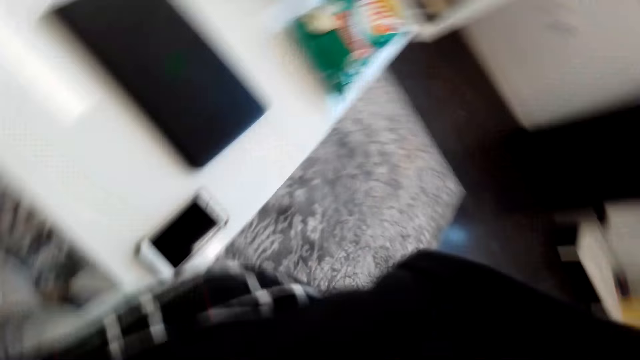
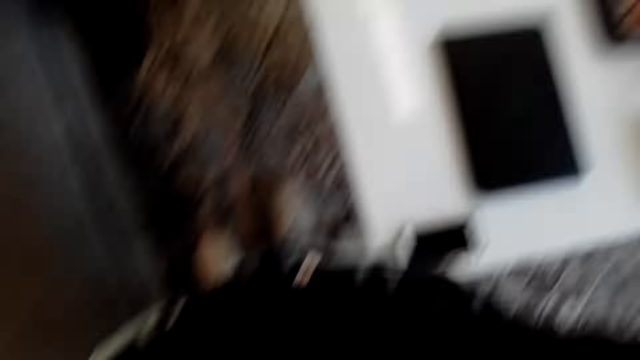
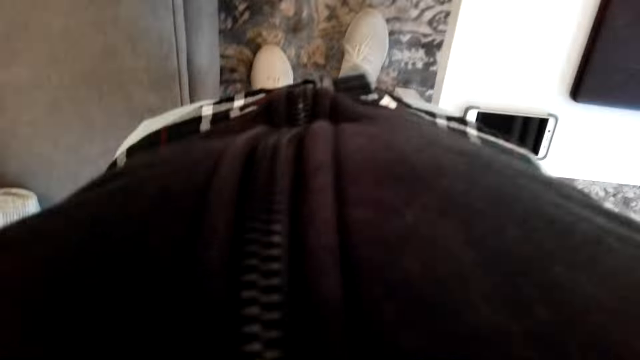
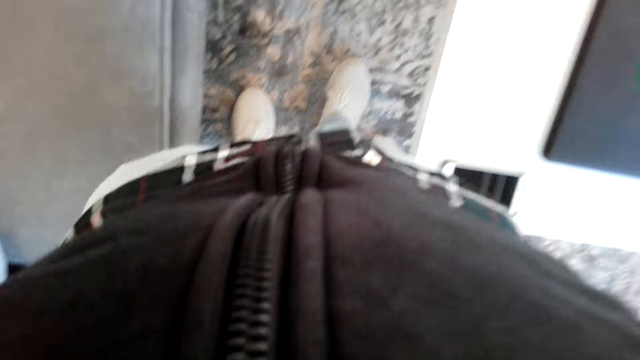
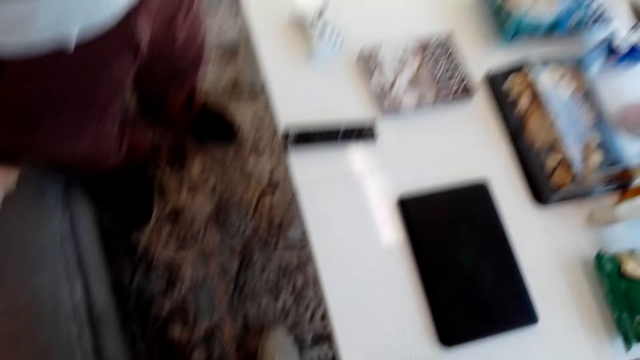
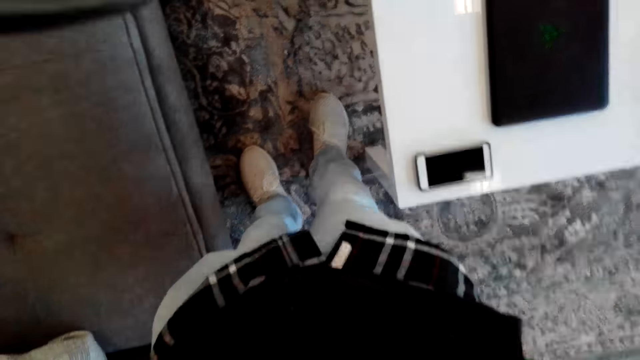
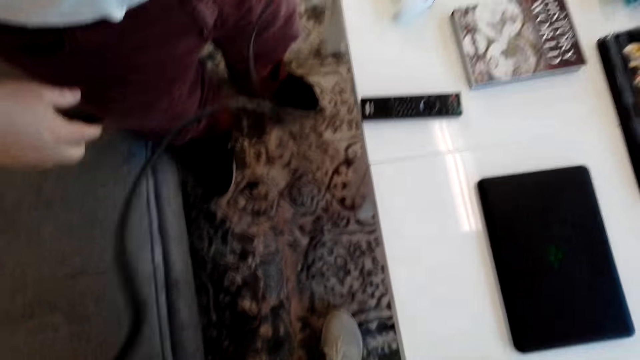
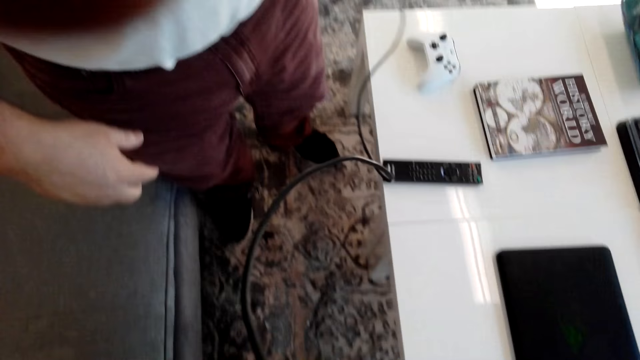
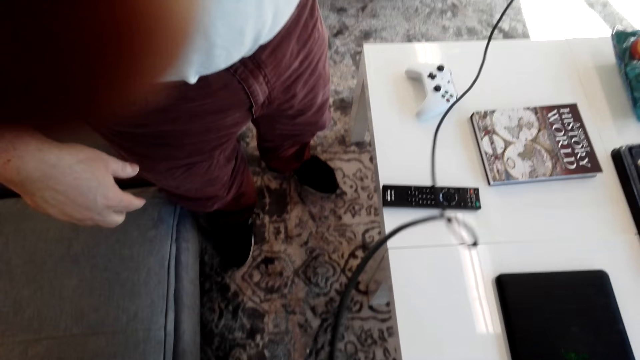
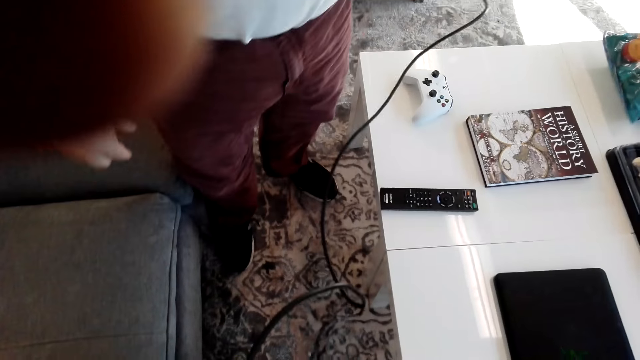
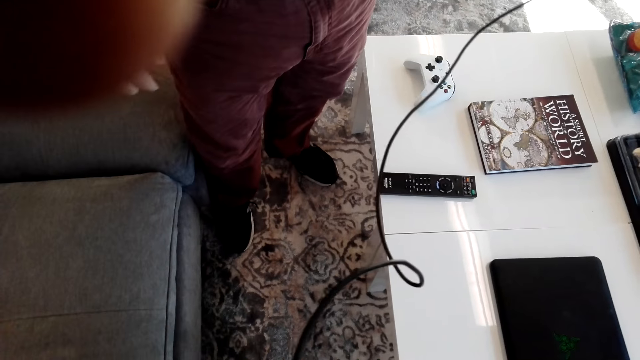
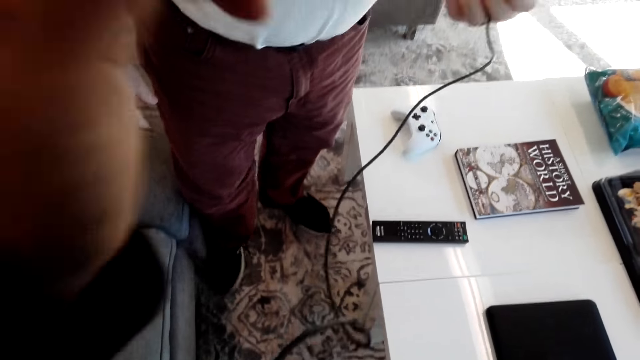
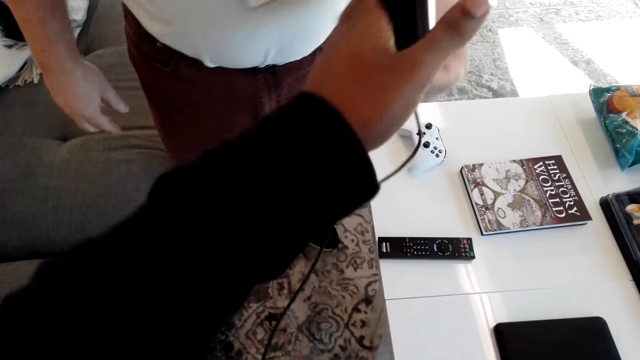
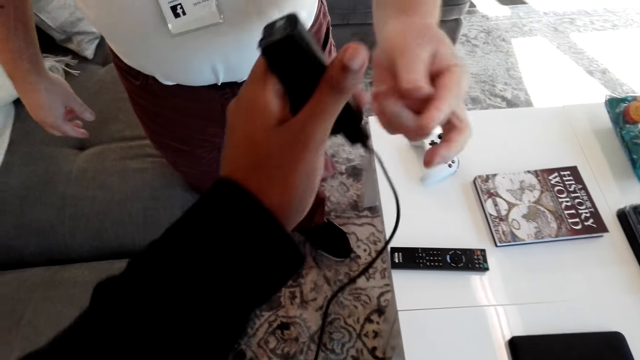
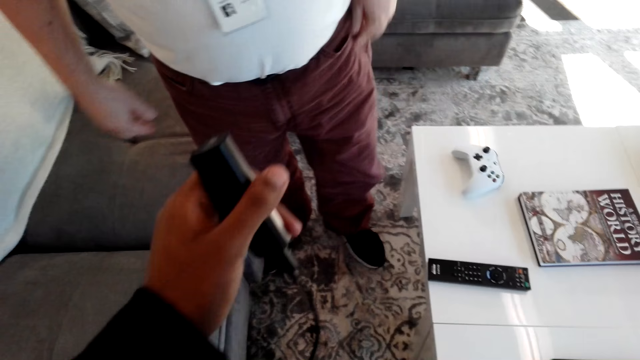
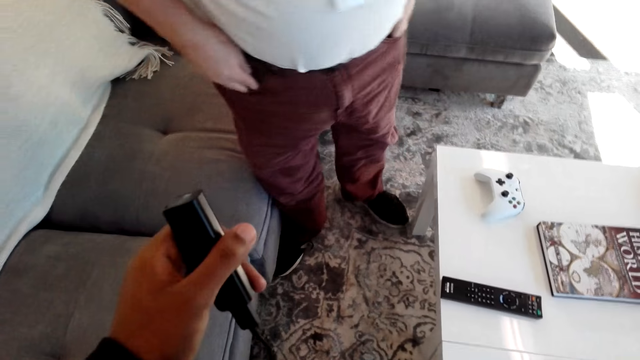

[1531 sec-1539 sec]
The camera wearer fixes the camera. They hold a cable. They hold something.
